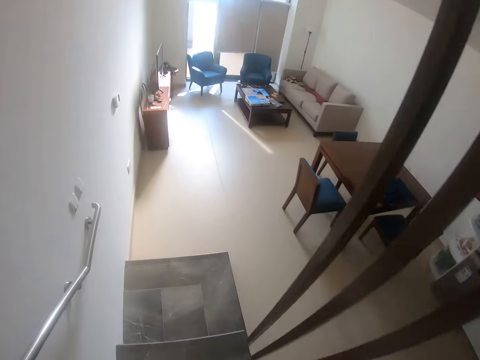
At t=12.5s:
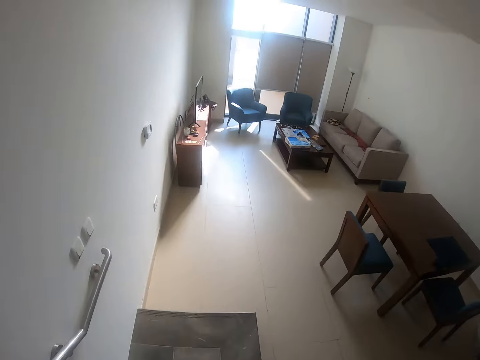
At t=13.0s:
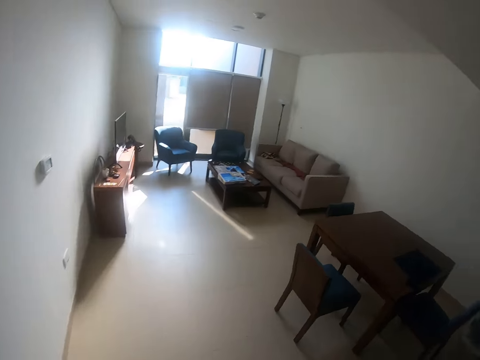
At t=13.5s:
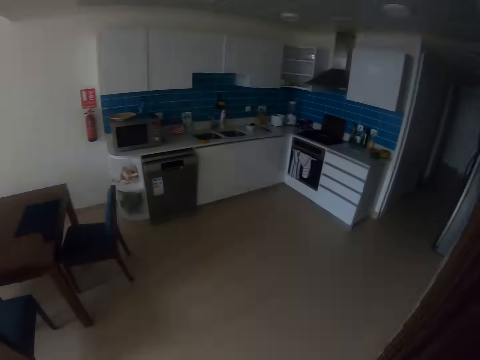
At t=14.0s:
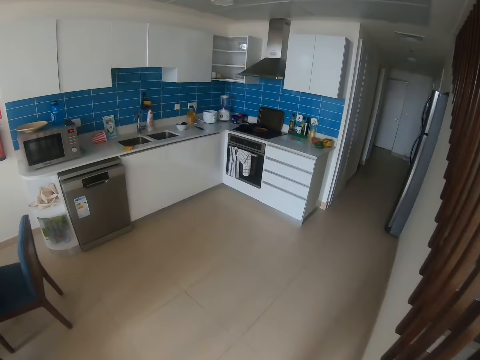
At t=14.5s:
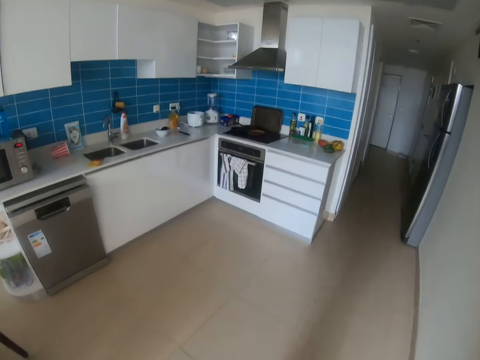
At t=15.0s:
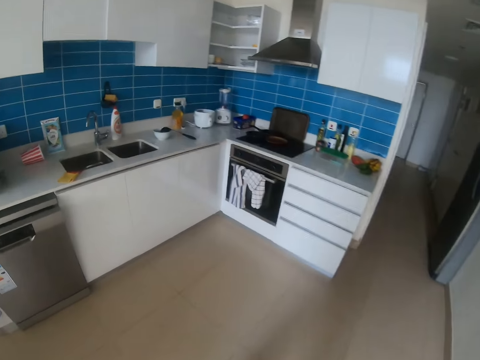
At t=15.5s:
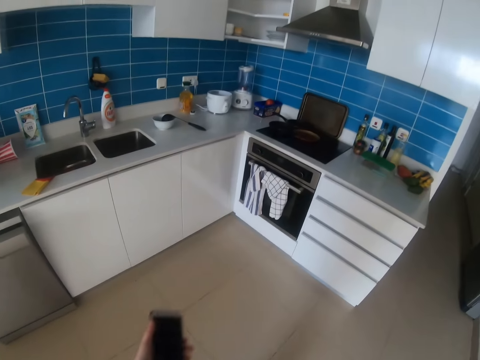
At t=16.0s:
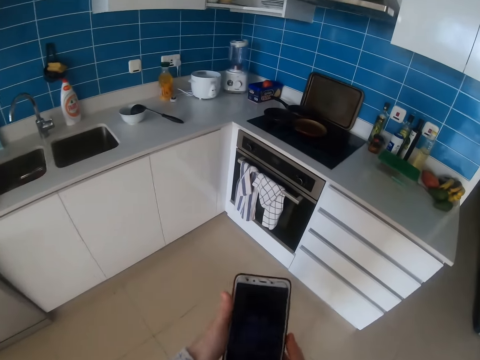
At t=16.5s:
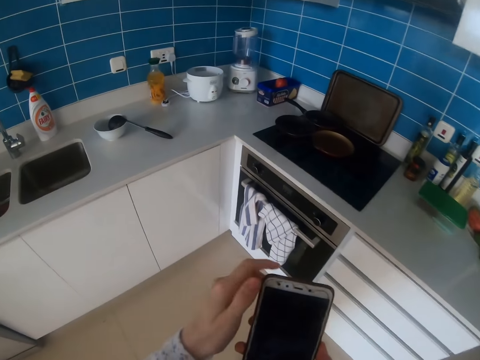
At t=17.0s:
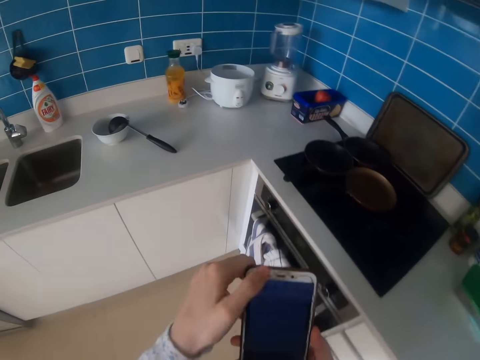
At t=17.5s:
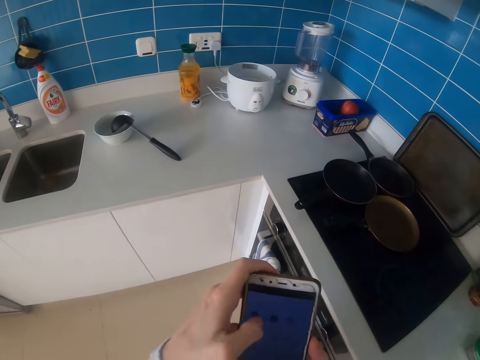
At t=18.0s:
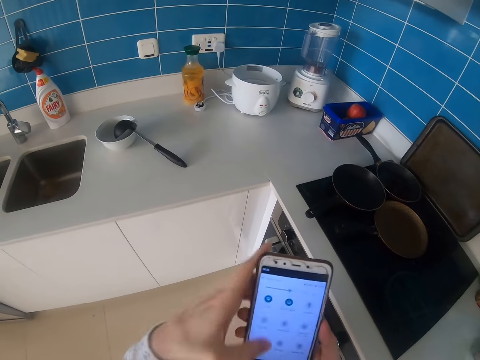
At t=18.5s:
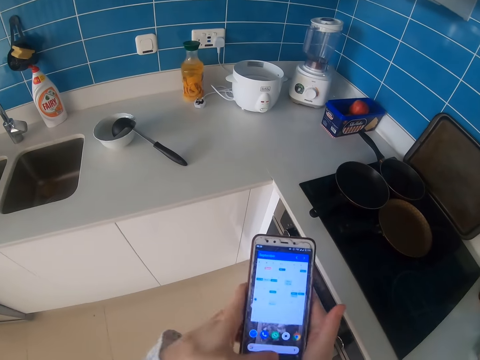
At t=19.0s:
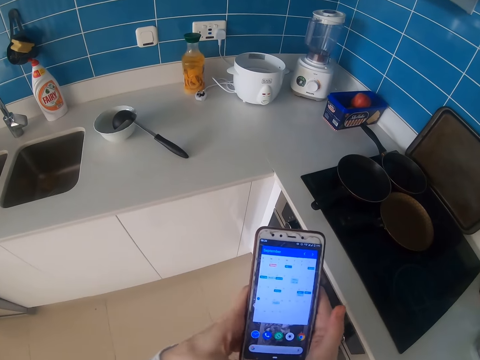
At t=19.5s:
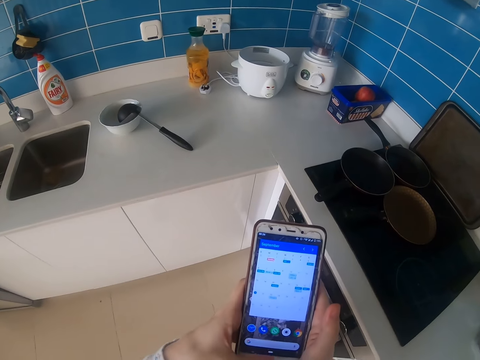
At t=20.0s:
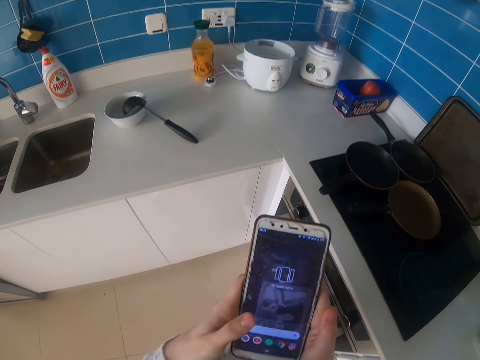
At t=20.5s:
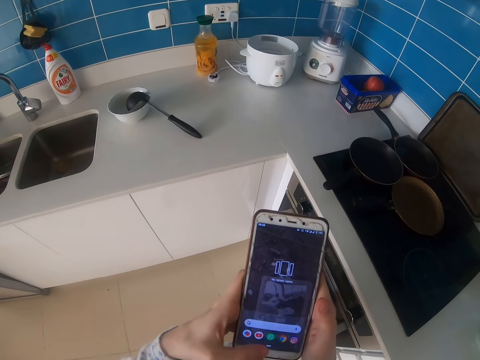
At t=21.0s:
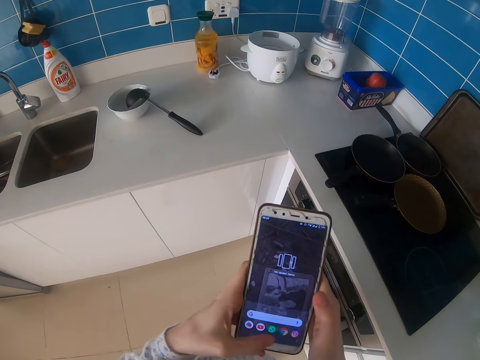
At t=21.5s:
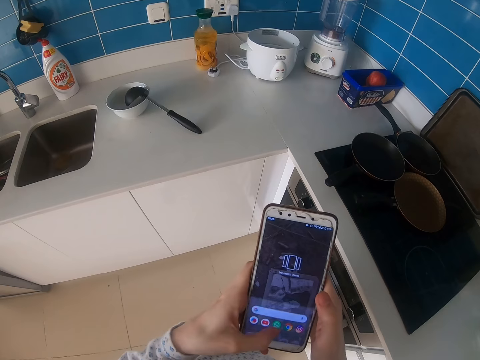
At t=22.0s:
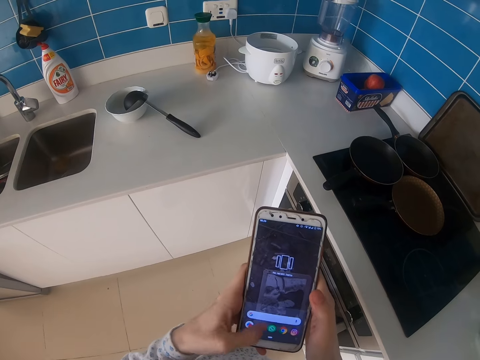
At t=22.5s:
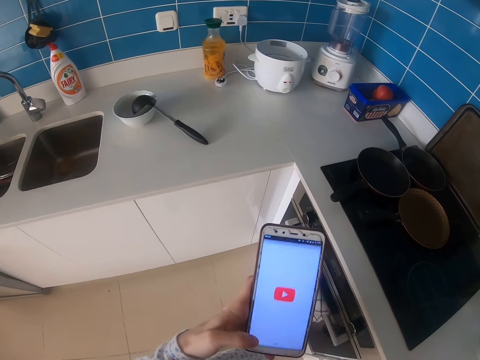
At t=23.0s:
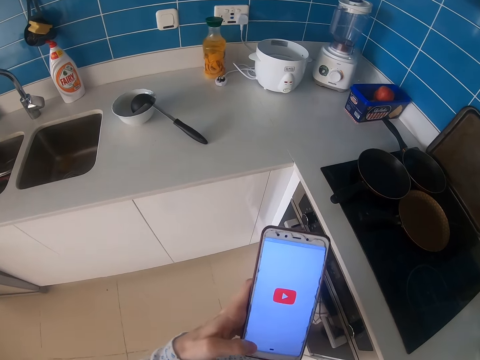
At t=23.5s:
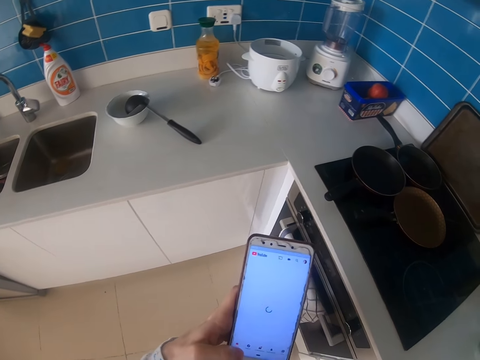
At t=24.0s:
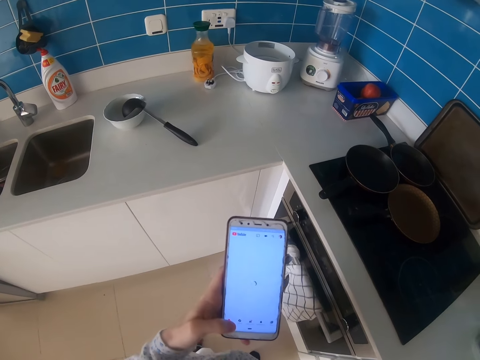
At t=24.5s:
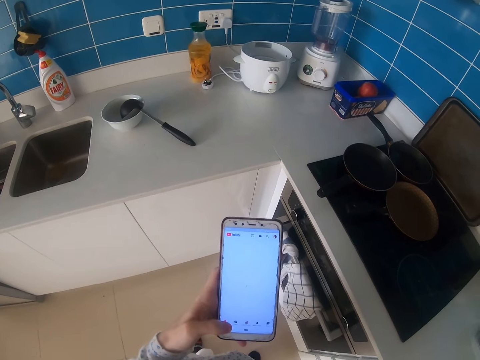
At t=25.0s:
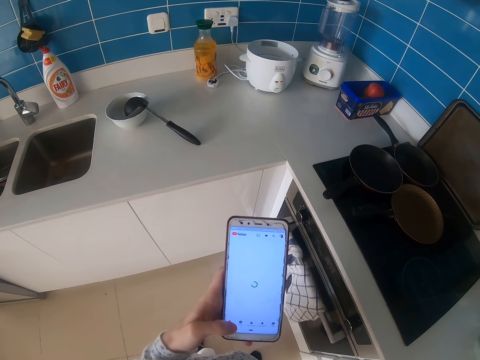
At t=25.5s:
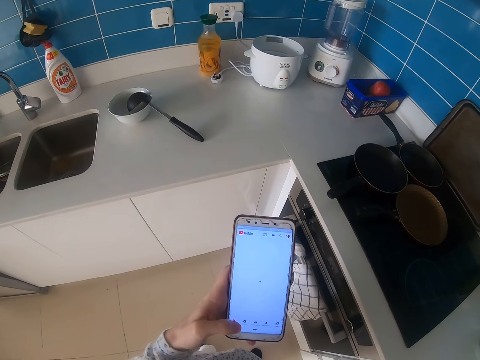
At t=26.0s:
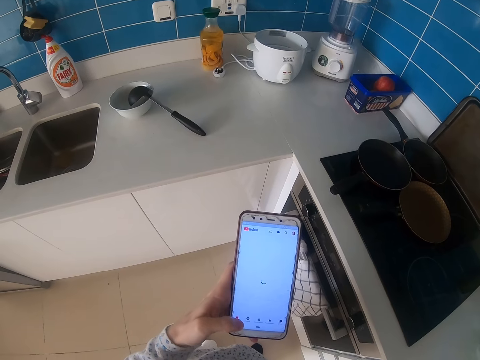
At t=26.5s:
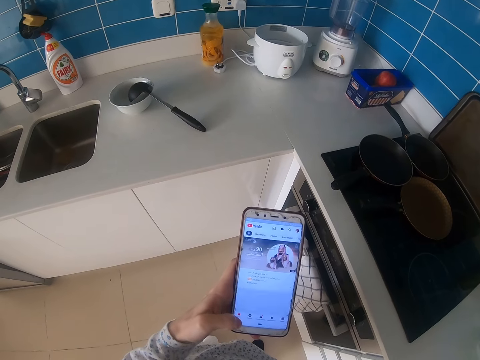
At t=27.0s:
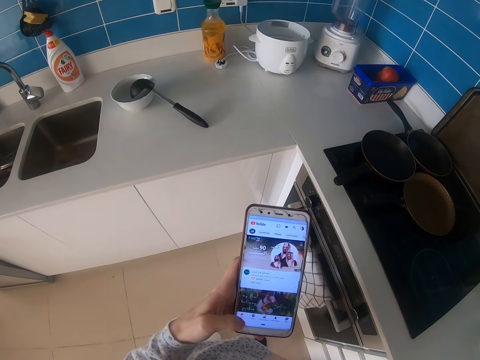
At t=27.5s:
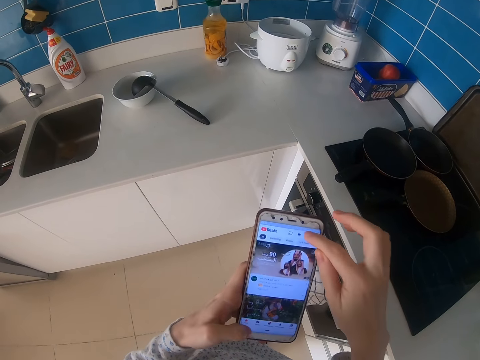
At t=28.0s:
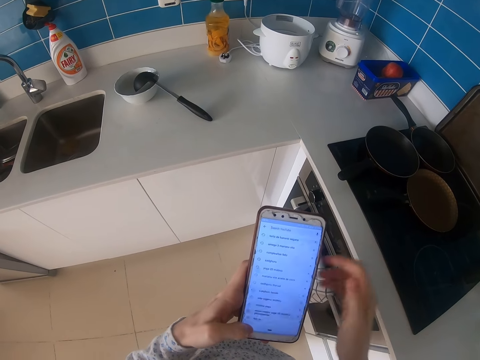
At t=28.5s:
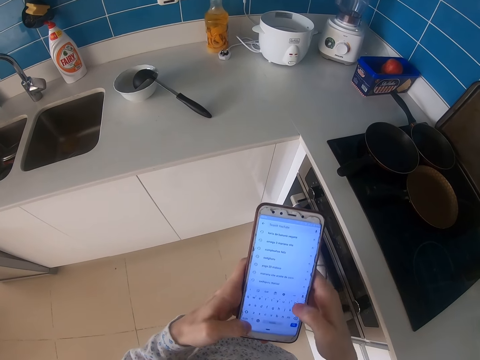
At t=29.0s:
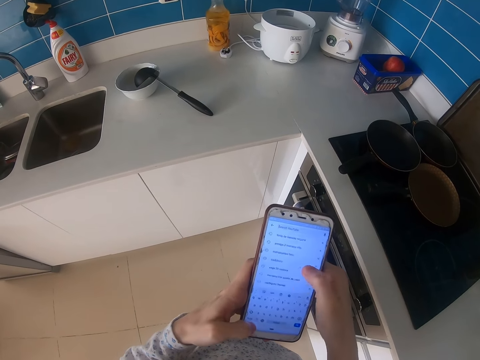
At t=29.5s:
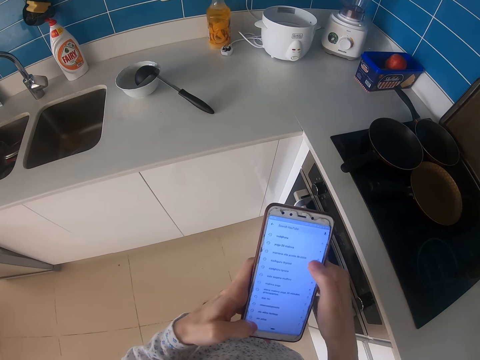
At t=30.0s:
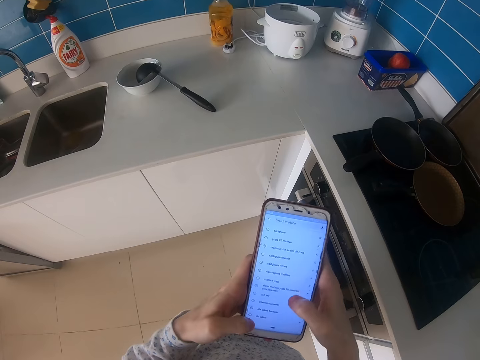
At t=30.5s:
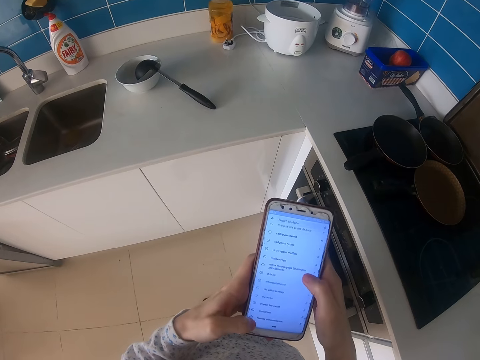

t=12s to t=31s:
The camera wearer moves downstairs. They walk in the kitchen. They look at the phone. They turn the phone screen on. They touch the phone screen. They scroll on the phone. They dial the phone. They touch on the screen. They touch on the phone screen. They touch the phone screen.

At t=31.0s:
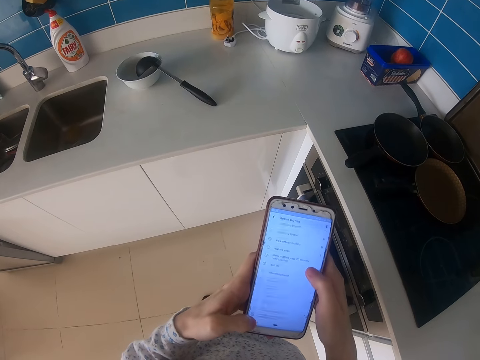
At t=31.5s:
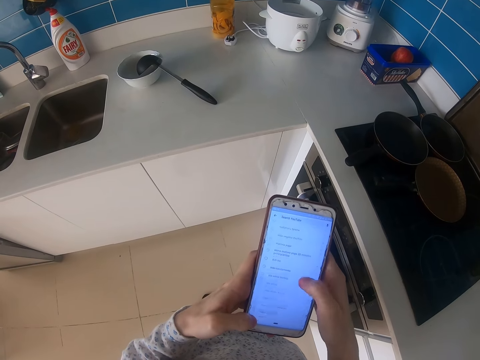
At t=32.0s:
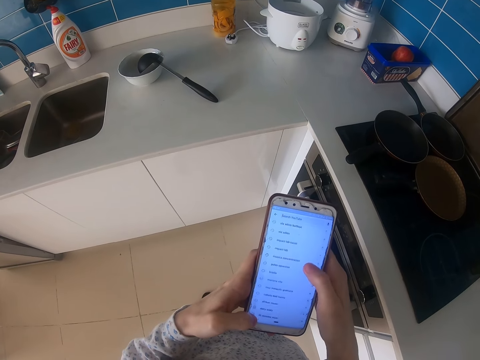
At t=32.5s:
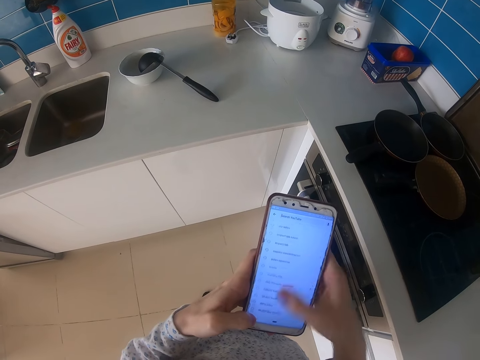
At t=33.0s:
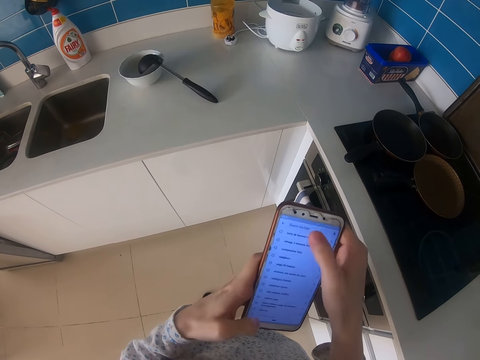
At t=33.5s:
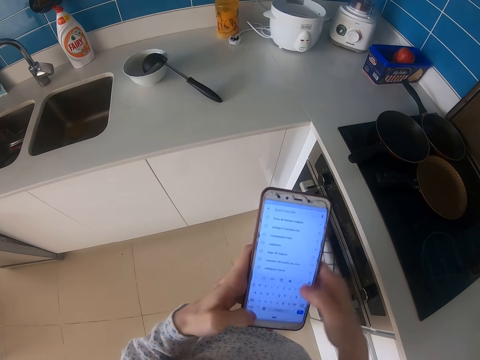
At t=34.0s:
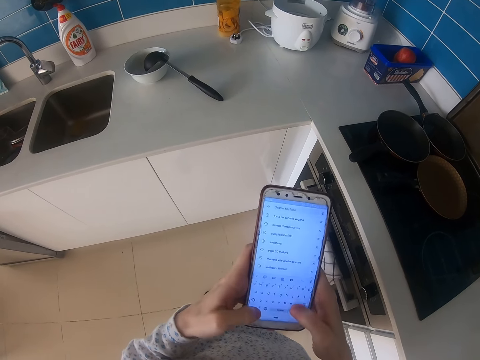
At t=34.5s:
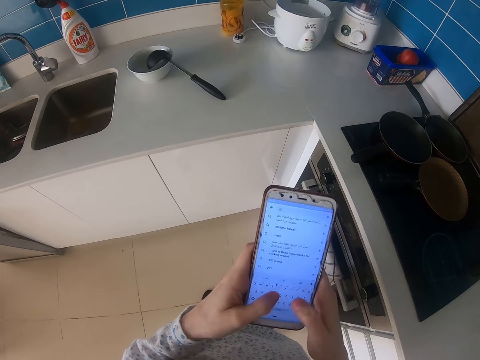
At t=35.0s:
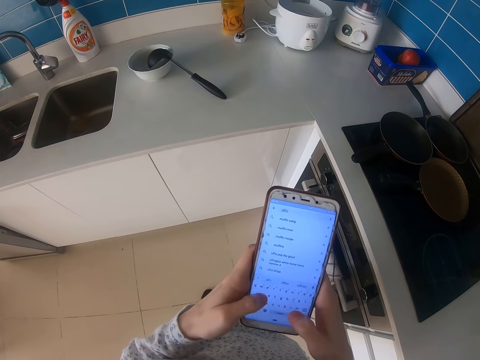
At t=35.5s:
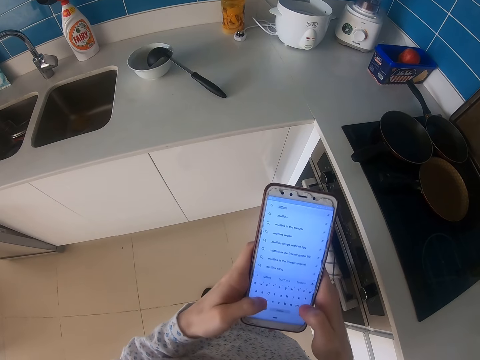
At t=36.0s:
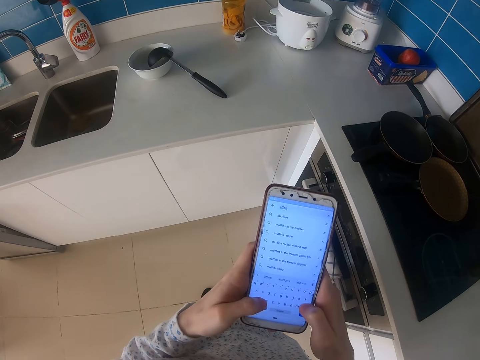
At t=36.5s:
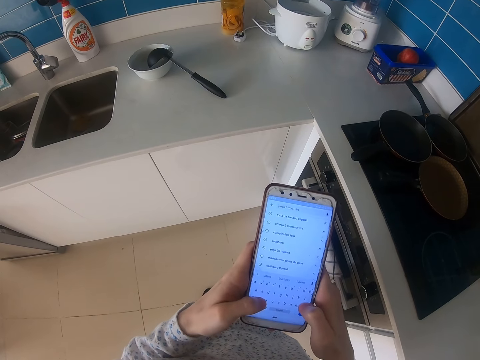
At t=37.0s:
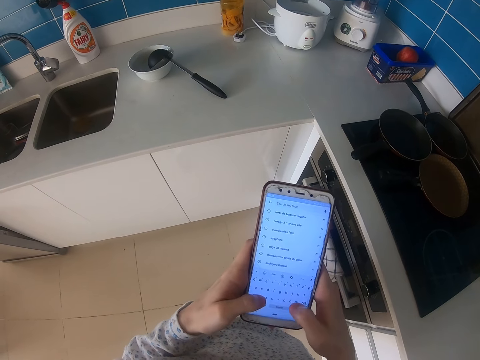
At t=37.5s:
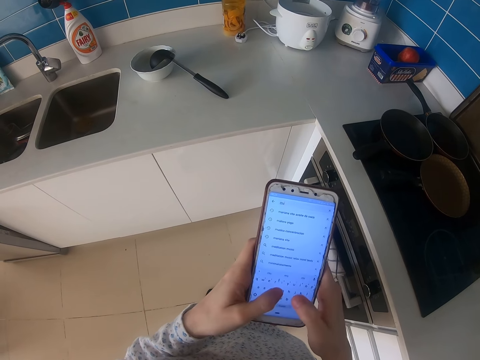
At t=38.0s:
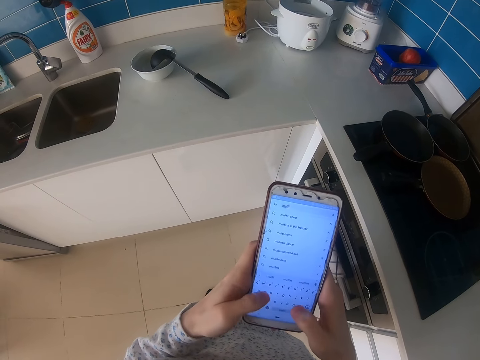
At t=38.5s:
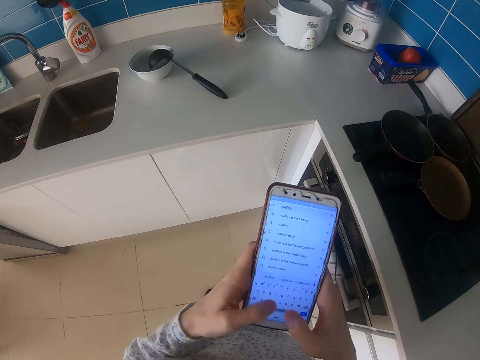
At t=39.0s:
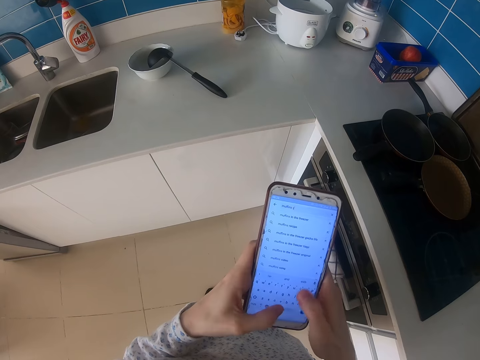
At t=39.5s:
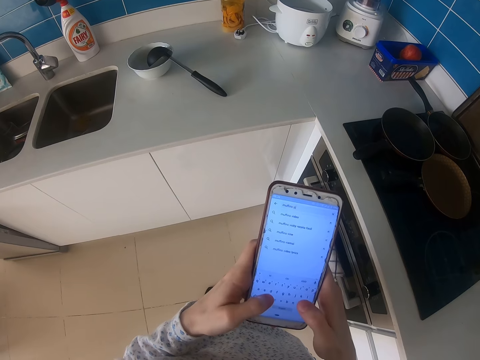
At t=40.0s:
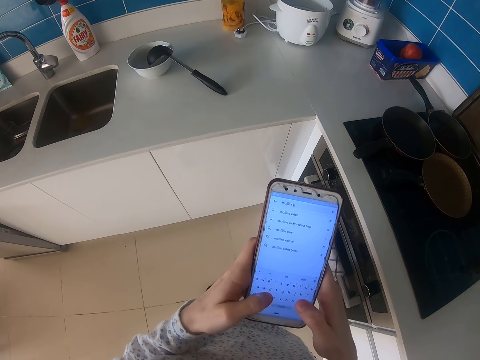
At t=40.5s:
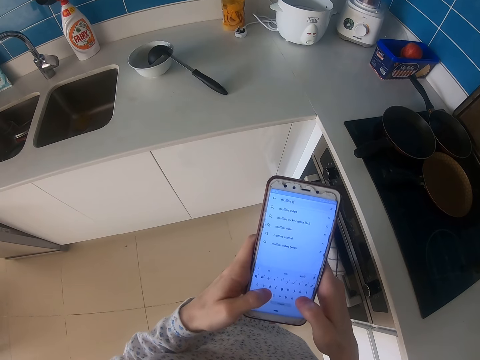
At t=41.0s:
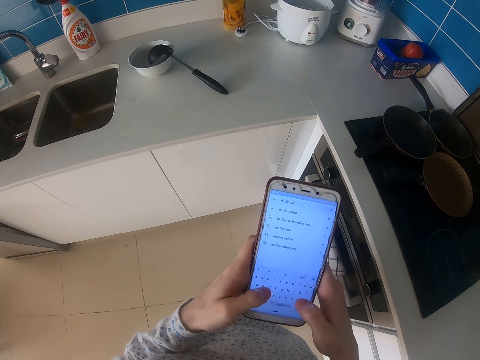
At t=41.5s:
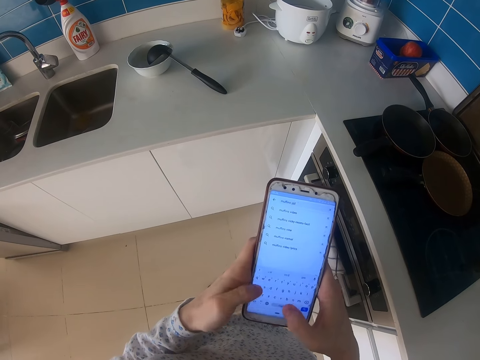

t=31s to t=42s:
The camera wearer scrolls on the phone. They touch the phone screen.
